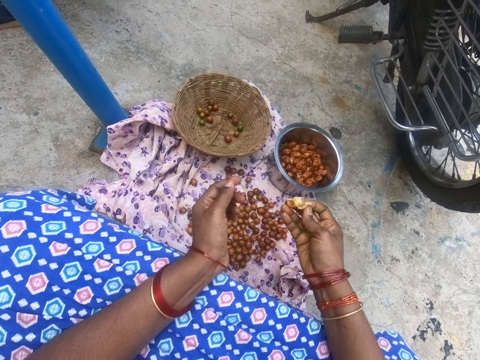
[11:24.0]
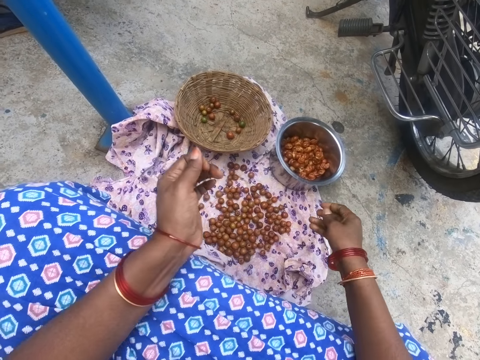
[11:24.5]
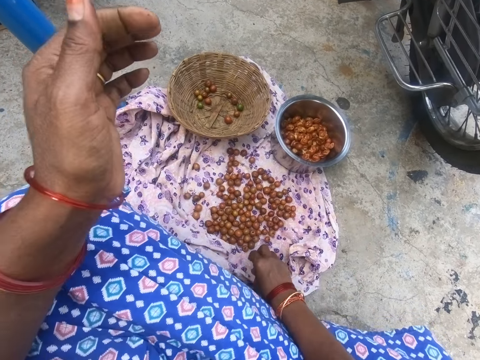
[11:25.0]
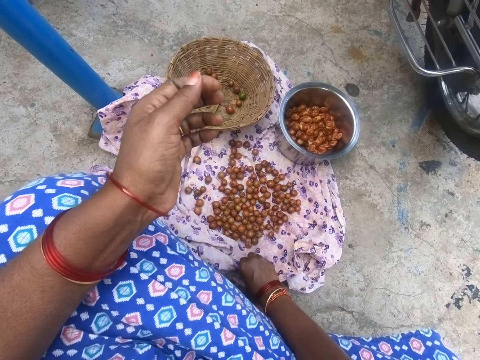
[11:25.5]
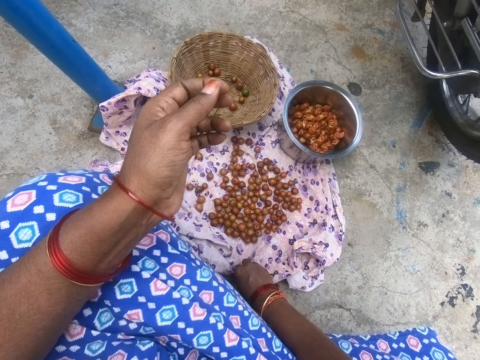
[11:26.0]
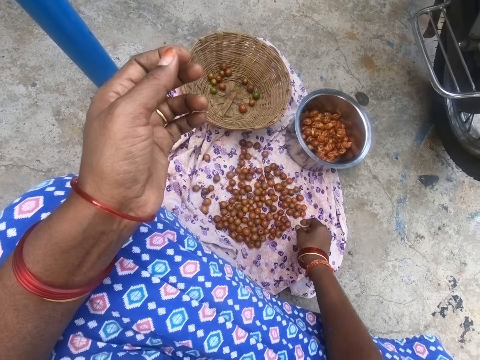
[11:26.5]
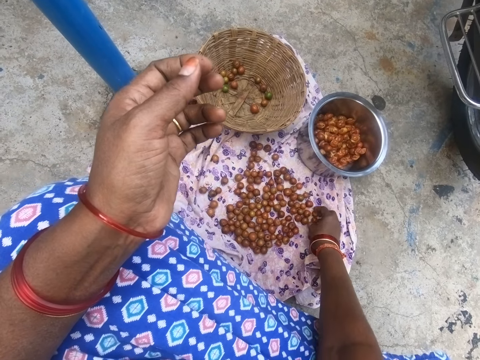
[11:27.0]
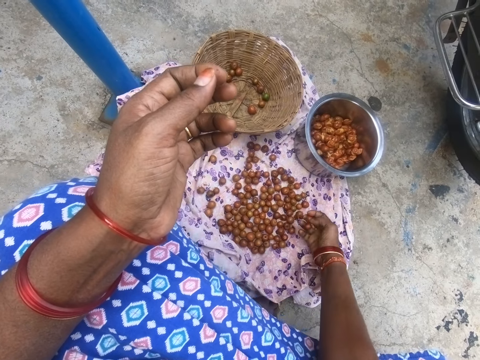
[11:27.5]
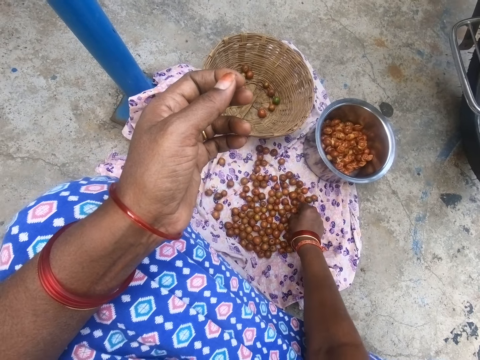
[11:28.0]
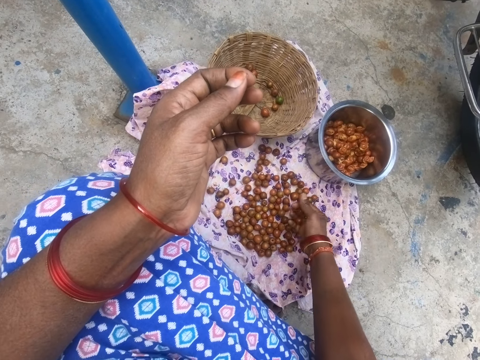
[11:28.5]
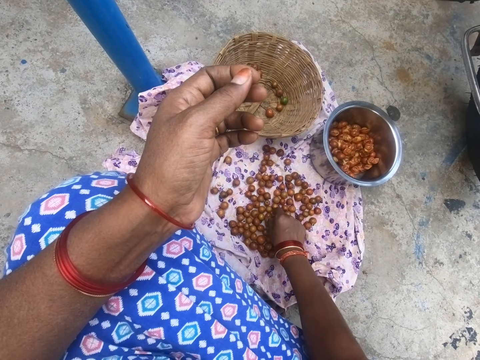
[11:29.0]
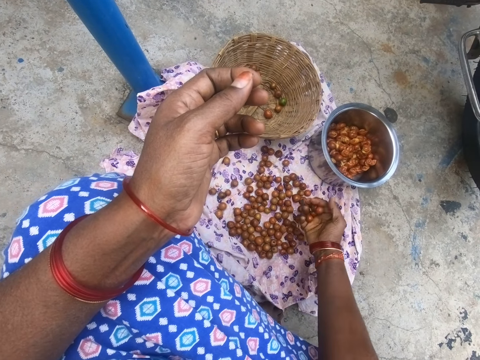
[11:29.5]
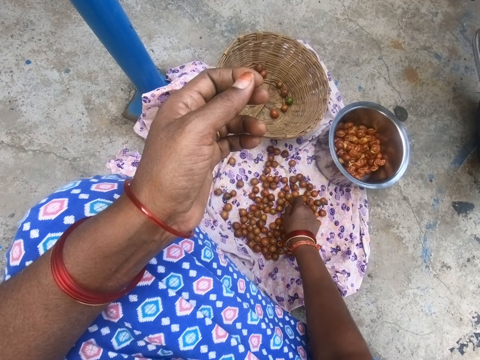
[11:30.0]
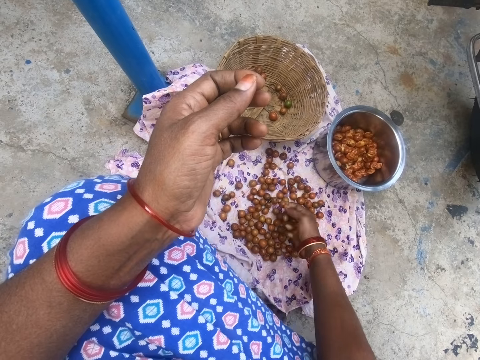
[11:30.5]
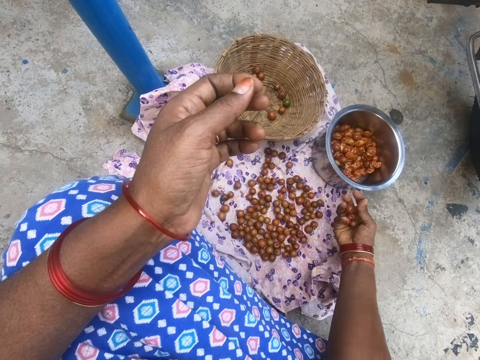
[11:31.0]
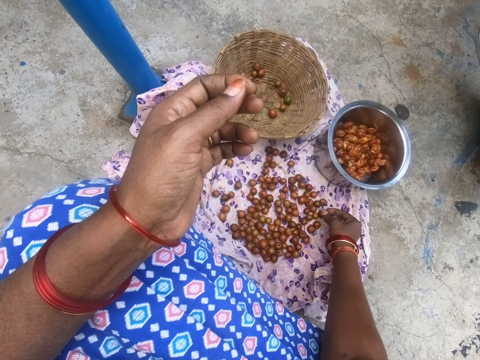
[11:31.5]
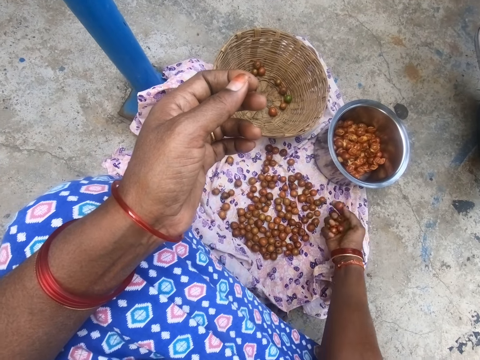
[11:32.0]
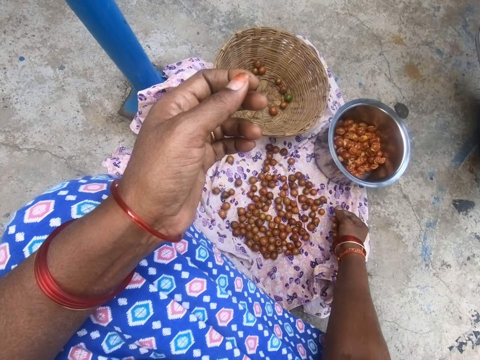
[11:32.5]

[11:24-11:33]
The camera wearer puts a jujube in a pot. They move a cloth. They pick the jujube on the cloth.

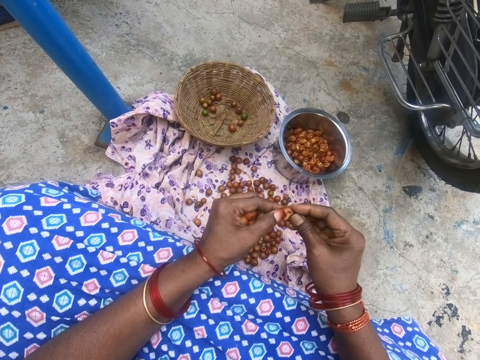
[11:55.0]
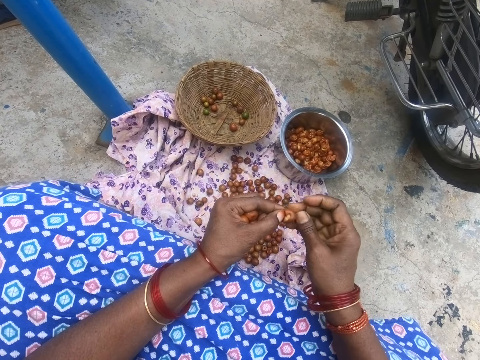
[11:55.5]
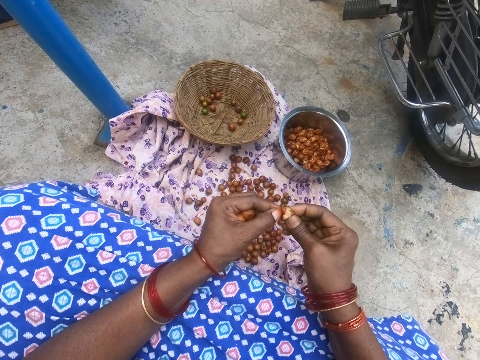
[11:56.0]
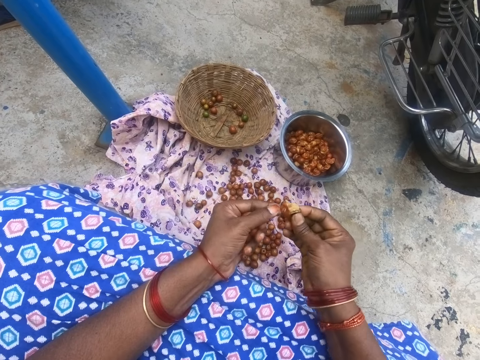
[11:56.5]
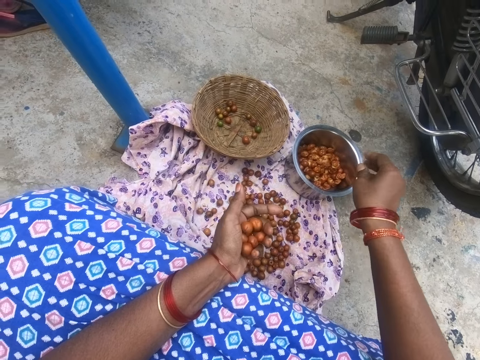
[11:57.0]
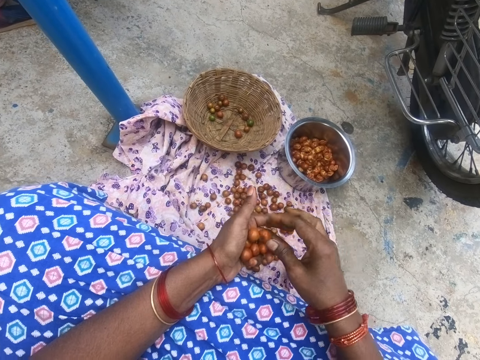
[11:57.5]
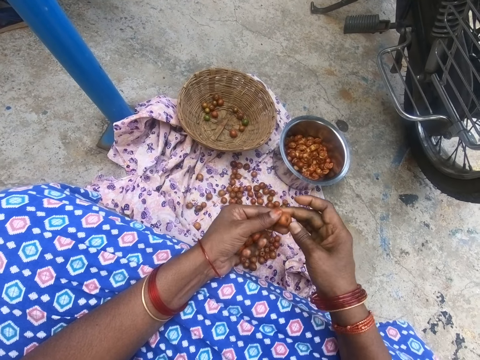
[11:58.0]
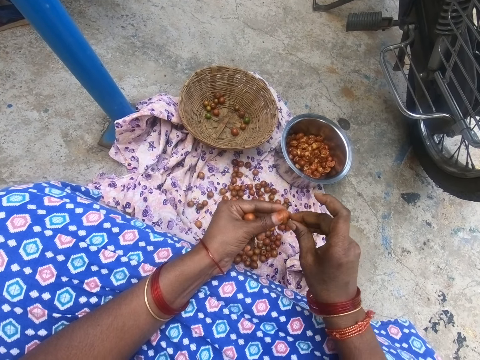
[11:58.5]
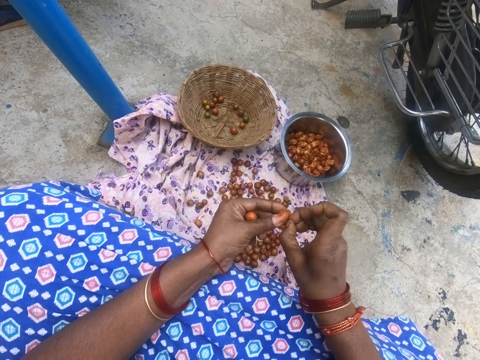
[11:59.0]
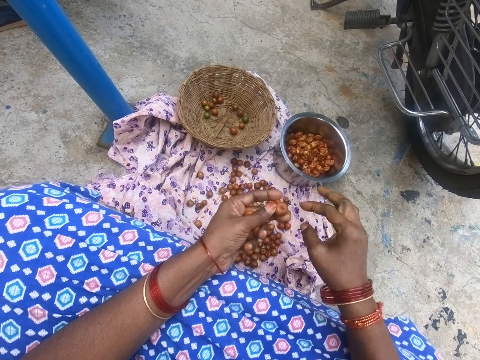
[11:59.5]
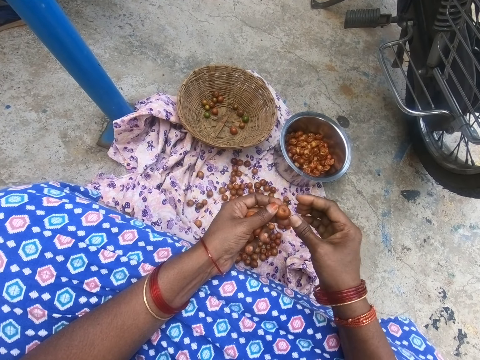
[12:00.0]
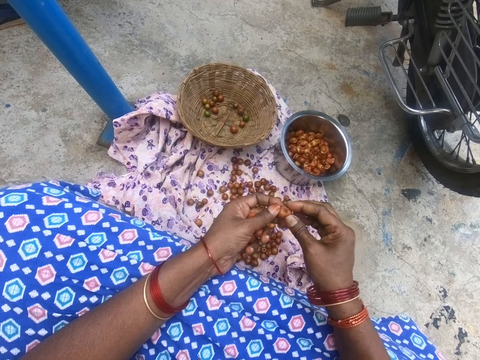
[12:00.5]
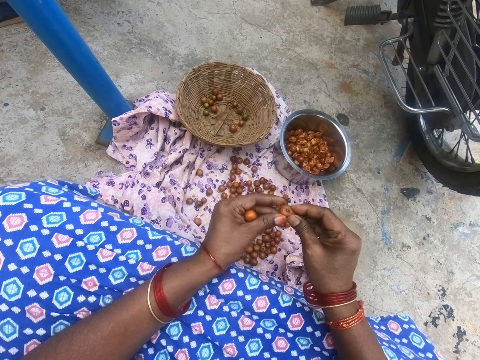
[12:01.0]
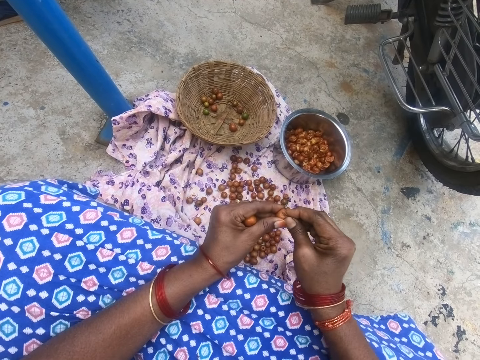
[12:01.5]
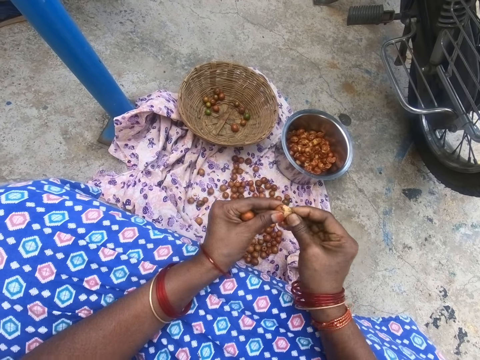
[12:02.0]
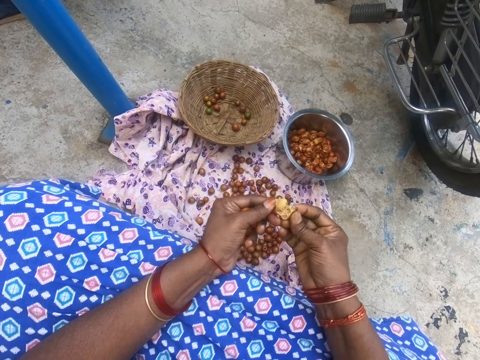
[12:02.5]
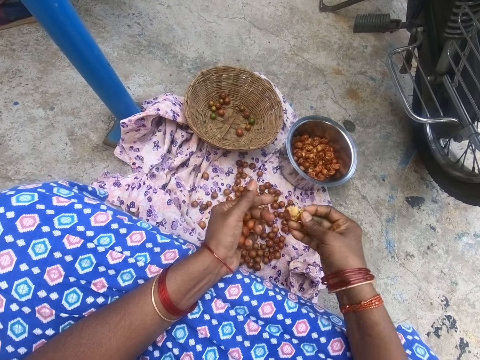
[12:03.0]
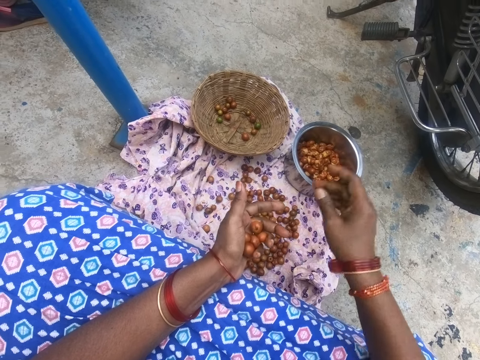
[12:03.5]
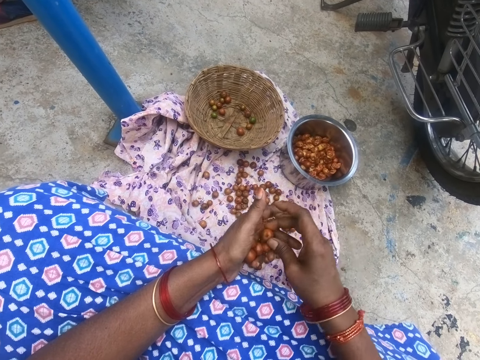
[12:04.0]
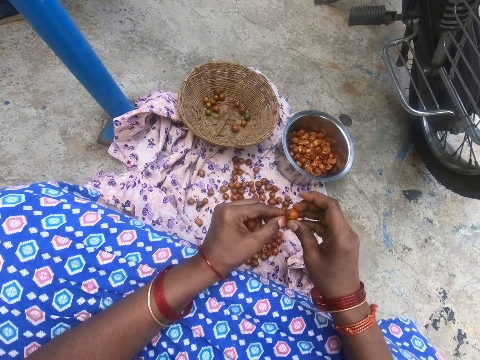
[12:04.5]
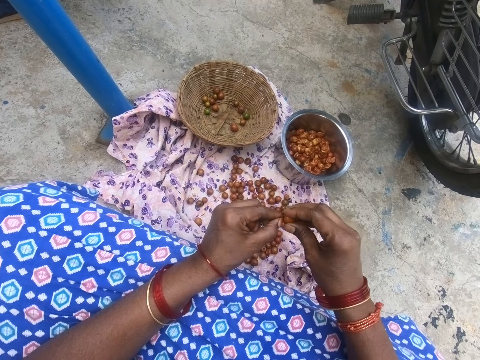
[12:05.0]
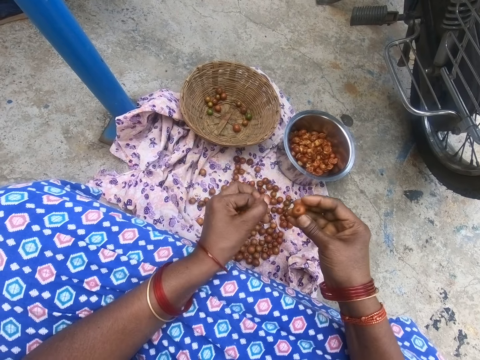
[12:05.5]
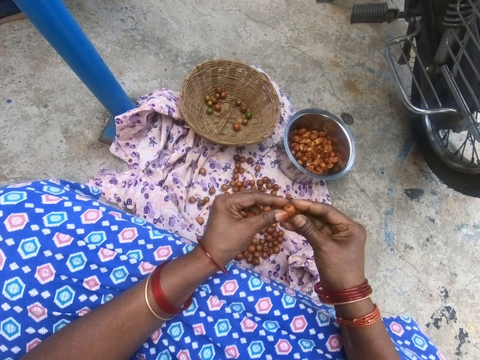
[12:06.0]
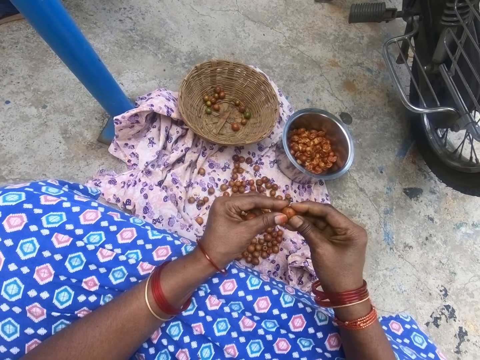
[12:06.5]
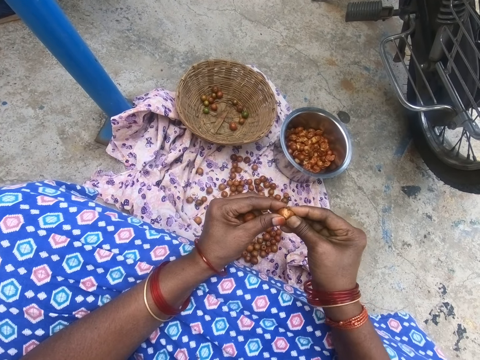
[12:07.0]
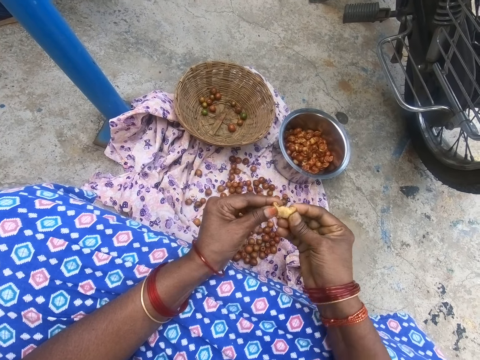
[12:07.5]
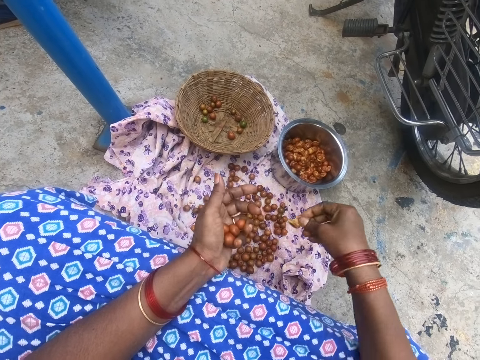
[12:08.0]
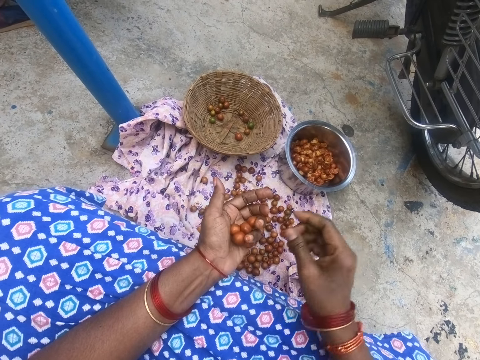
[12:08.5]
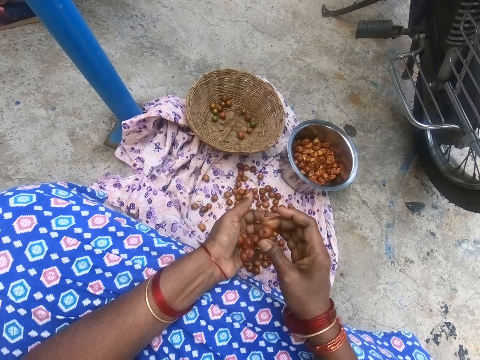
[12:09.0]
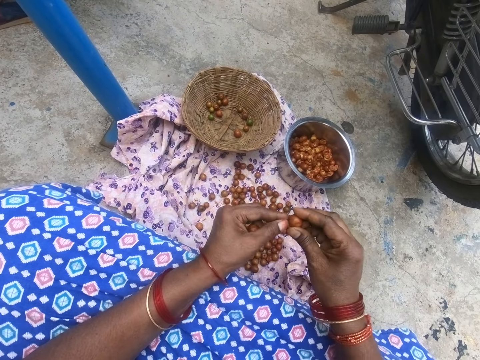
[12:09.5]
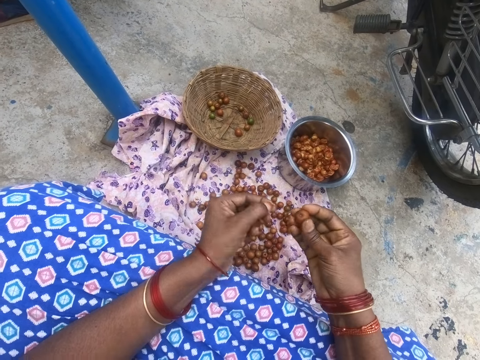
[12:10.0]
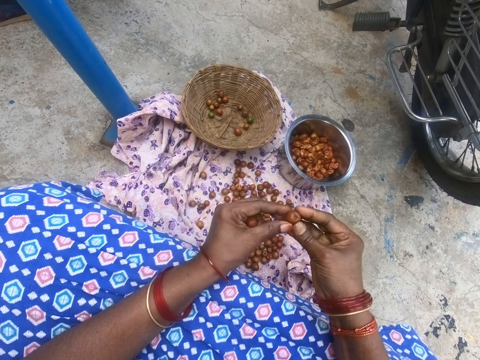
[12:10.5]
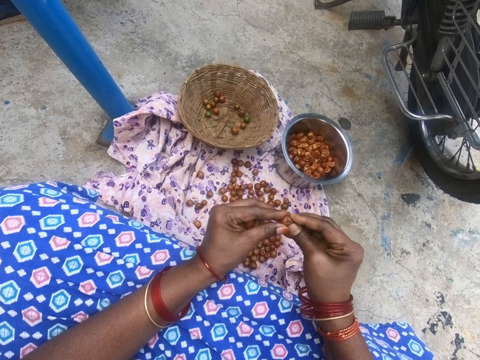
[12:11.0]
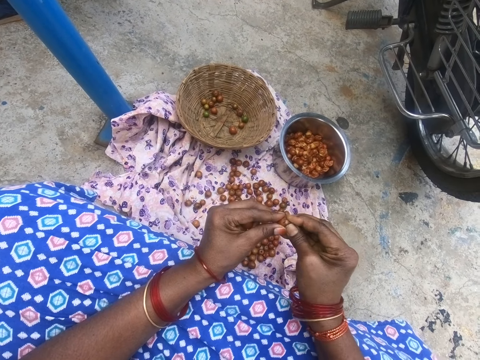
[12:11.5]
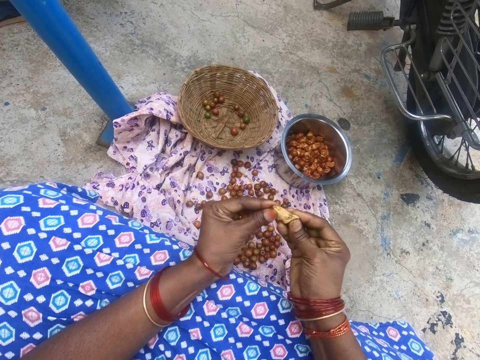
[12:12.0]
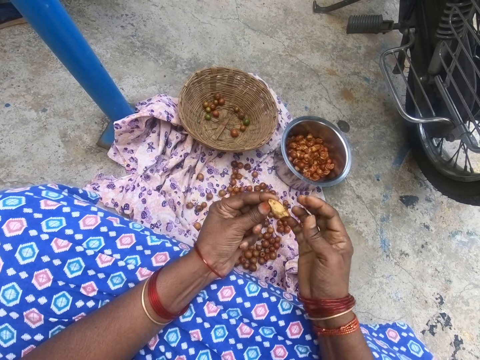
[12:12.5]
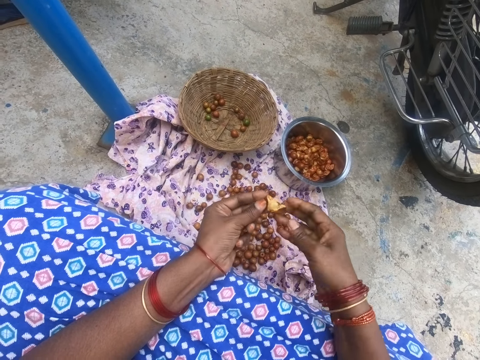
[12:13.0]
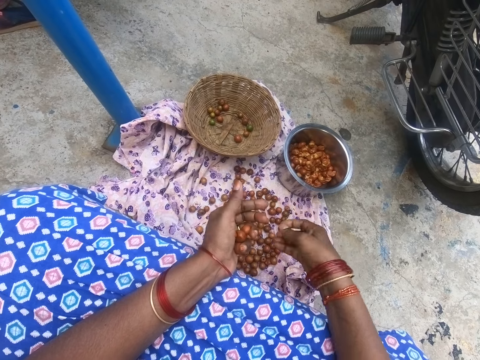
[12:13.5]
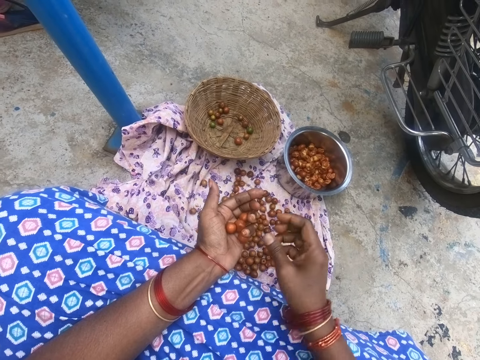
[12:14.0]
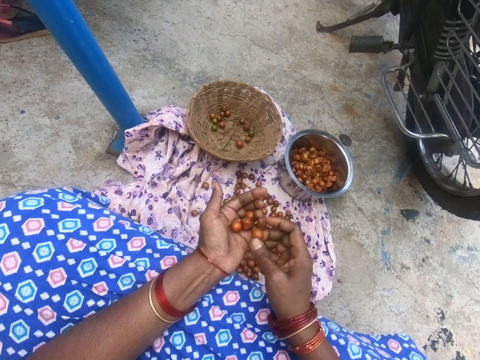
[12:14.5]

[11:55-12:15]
The camera wearer peels something. They squeeze a jujube. They put the jujube in a pot. They pick the jujube from the other hand with the right hand. They peel something. They remove part of the jujube. They throw down something. They peel something. They squeeze the jujube. They put the jujube in the pot. They pick the jujube from the other hand with the right hand. They peel something. They remove part of the jujube. They throw down something. They peel something. They squeeze the jujube. They put the jujube in the pot. They pick the jujube from the other hand with the right hand. They peel something. They remove part of the jujube. They throw down something. They peel something. They squeeze the jujube. They shift something to the right hand. They put the jujube in the pot. They pick the jujube from the other hand with the right hand.
